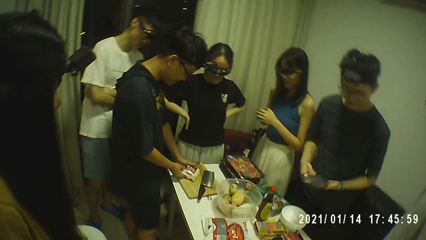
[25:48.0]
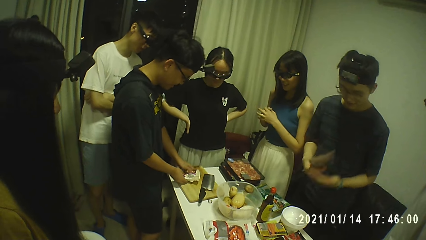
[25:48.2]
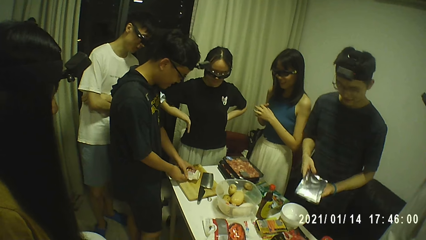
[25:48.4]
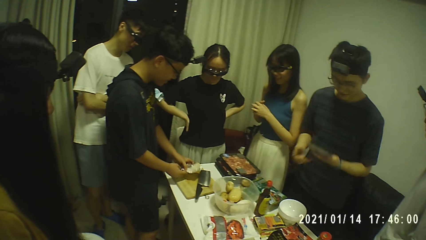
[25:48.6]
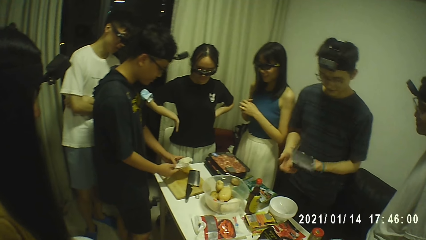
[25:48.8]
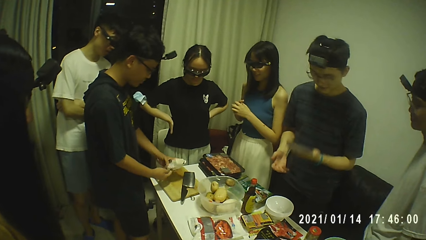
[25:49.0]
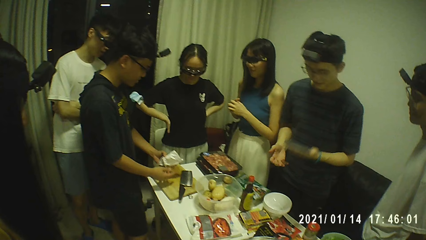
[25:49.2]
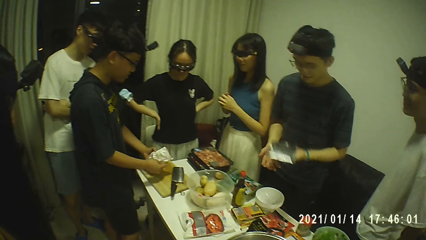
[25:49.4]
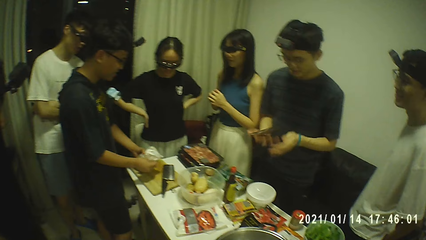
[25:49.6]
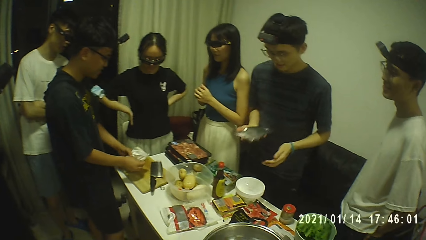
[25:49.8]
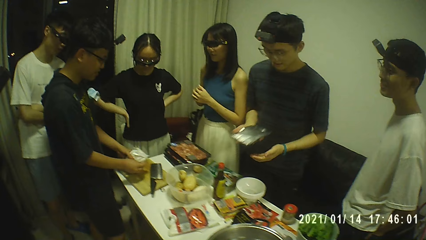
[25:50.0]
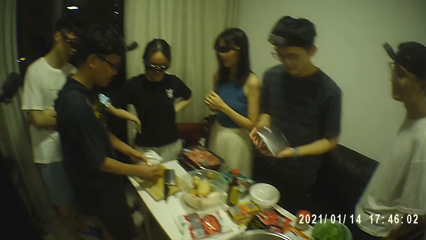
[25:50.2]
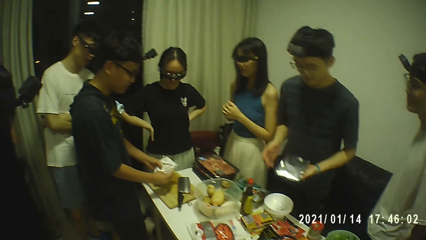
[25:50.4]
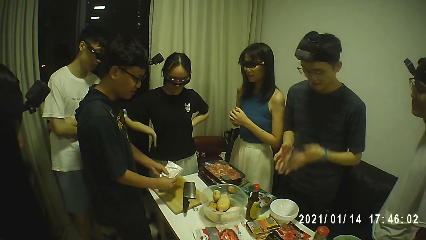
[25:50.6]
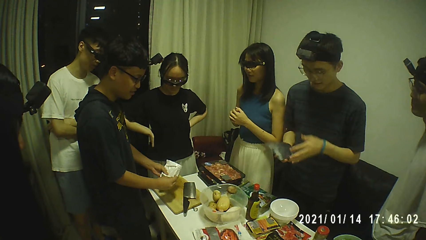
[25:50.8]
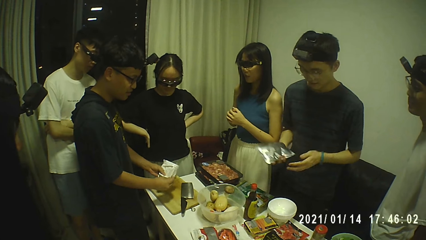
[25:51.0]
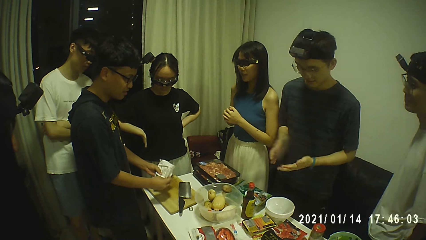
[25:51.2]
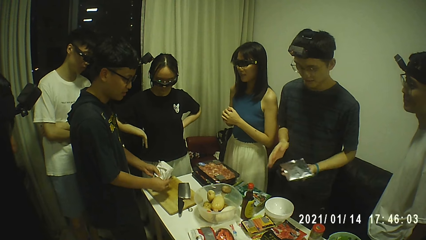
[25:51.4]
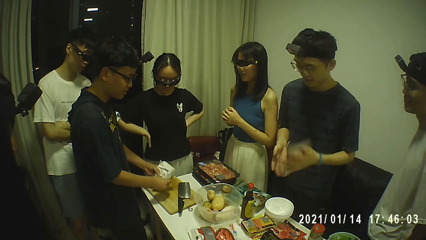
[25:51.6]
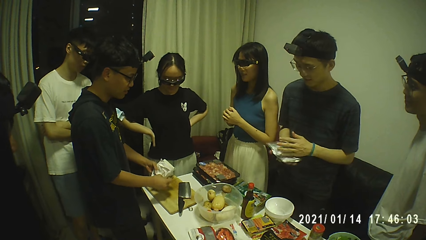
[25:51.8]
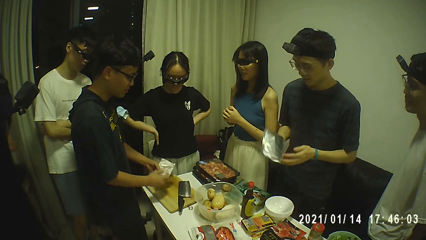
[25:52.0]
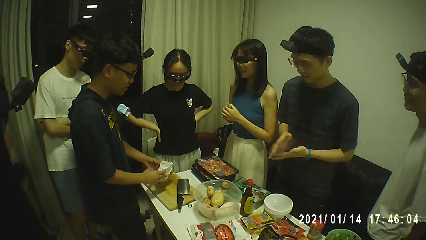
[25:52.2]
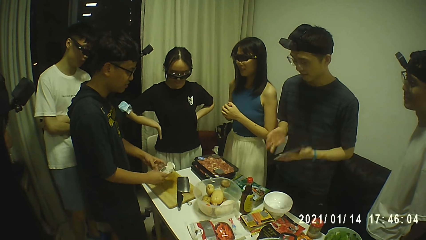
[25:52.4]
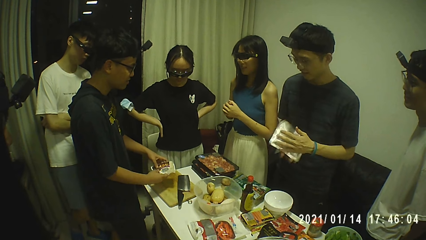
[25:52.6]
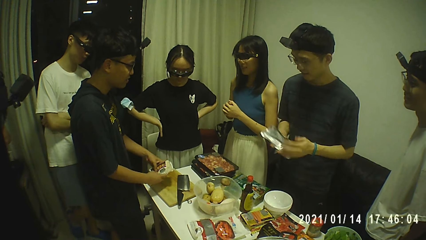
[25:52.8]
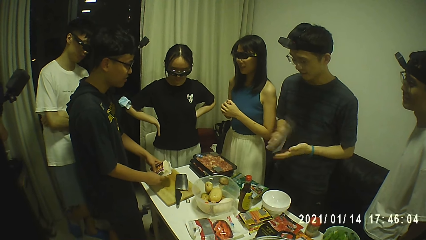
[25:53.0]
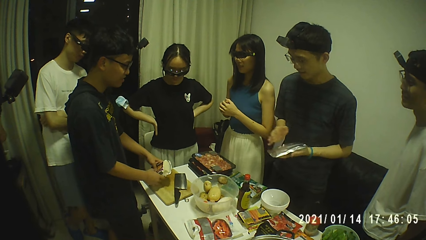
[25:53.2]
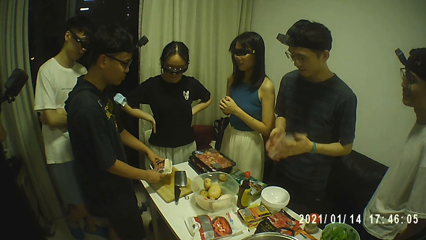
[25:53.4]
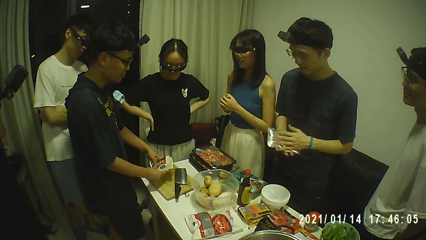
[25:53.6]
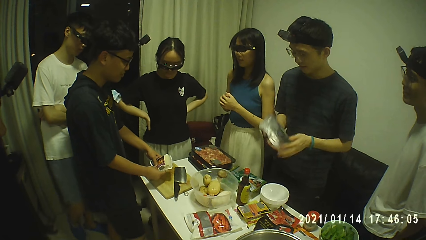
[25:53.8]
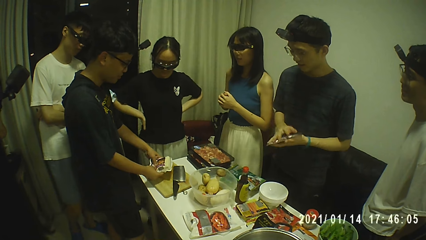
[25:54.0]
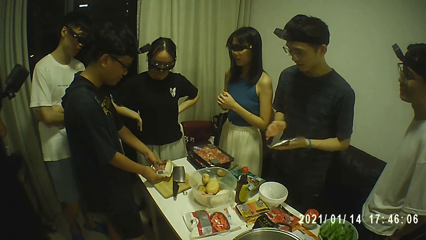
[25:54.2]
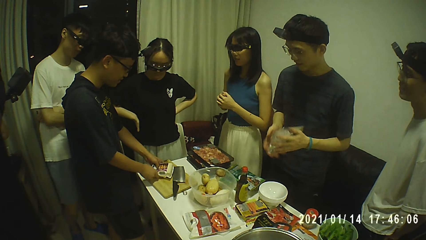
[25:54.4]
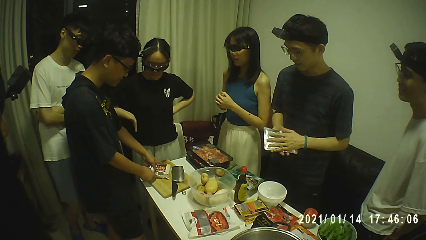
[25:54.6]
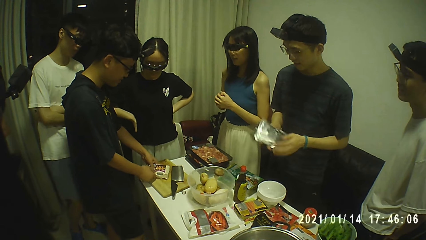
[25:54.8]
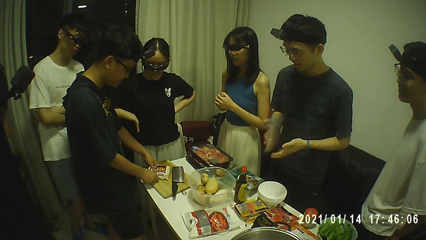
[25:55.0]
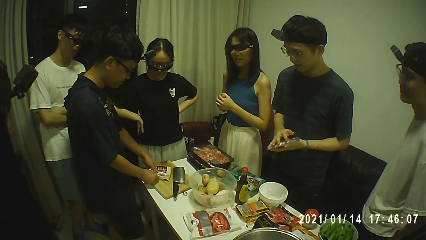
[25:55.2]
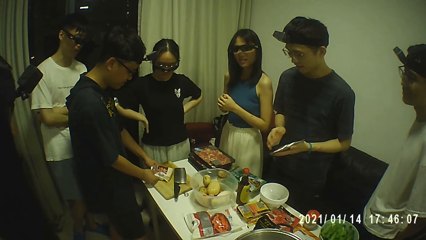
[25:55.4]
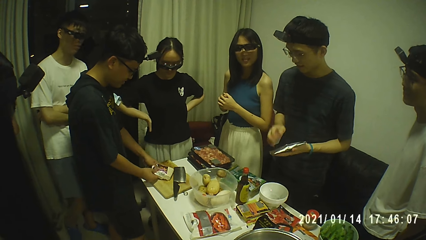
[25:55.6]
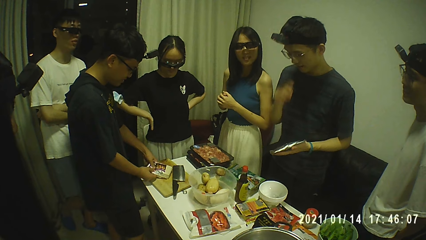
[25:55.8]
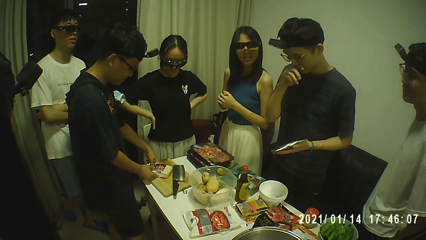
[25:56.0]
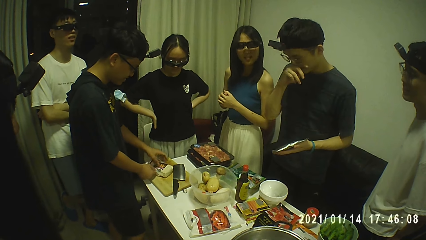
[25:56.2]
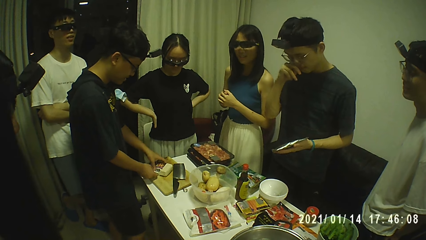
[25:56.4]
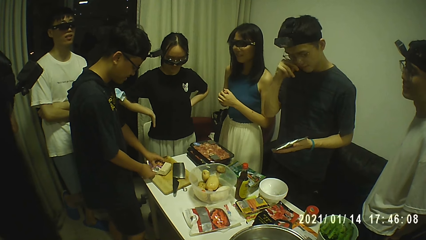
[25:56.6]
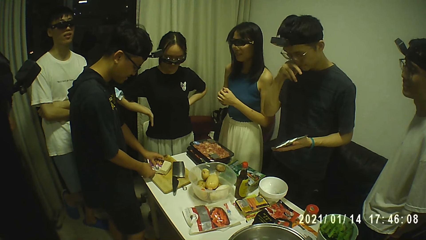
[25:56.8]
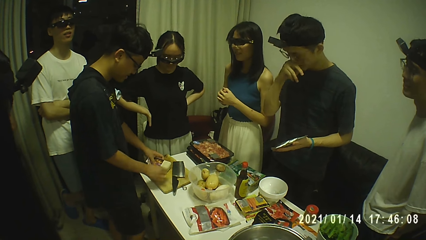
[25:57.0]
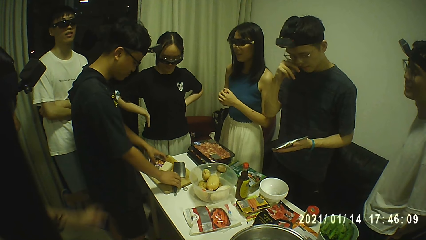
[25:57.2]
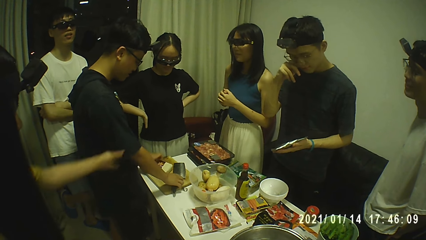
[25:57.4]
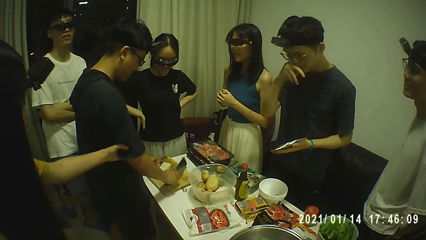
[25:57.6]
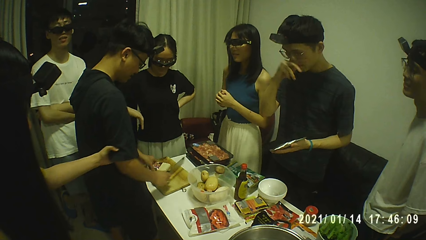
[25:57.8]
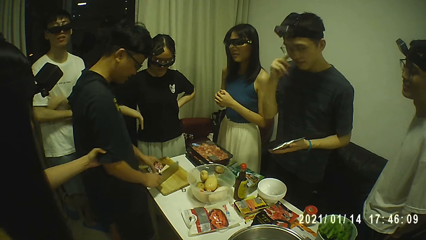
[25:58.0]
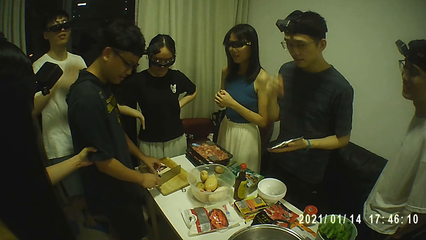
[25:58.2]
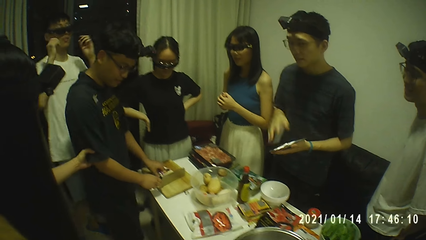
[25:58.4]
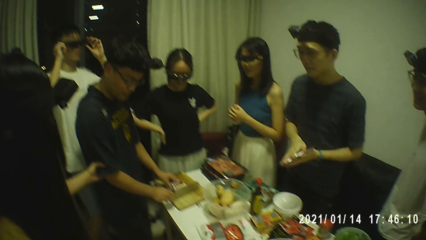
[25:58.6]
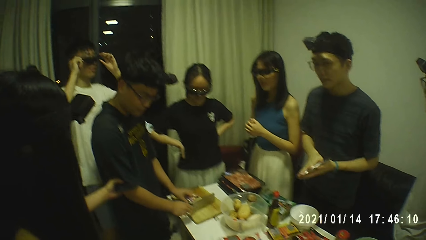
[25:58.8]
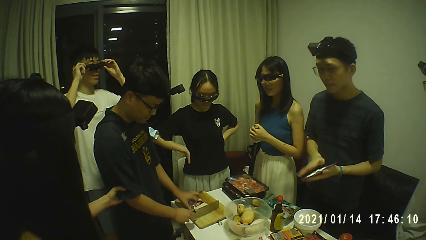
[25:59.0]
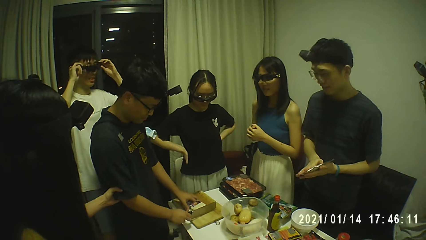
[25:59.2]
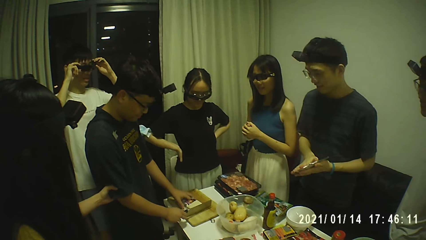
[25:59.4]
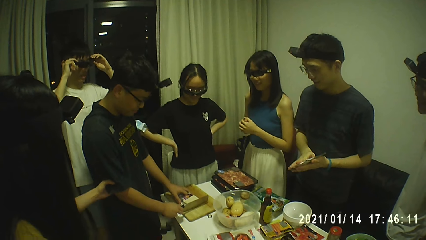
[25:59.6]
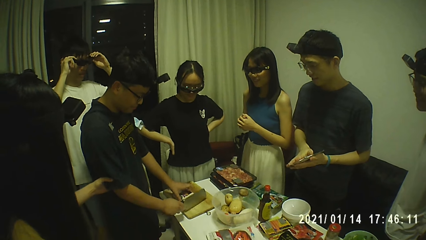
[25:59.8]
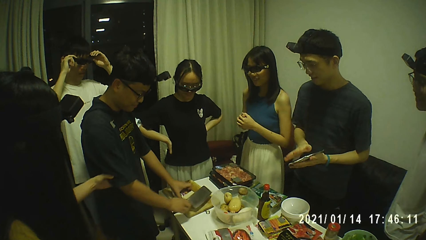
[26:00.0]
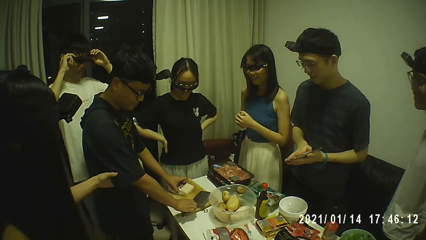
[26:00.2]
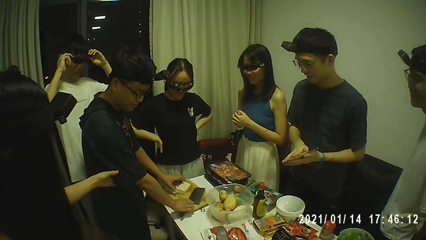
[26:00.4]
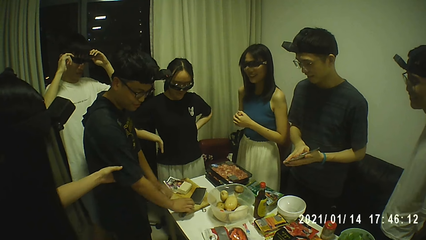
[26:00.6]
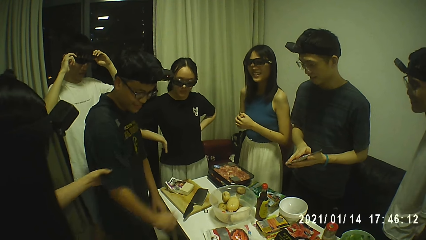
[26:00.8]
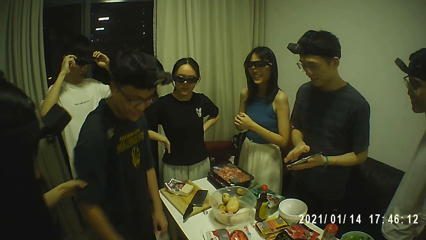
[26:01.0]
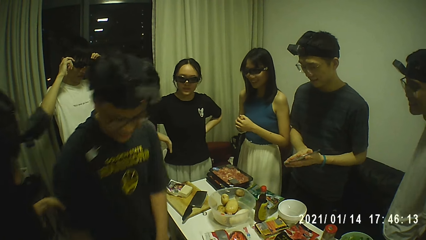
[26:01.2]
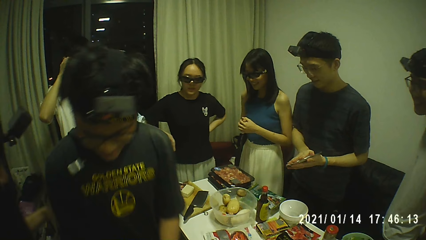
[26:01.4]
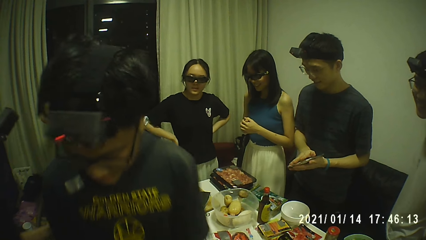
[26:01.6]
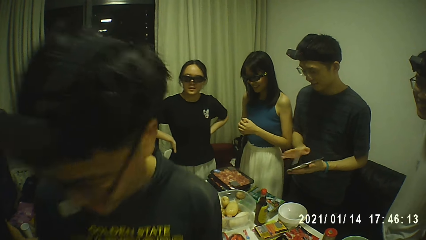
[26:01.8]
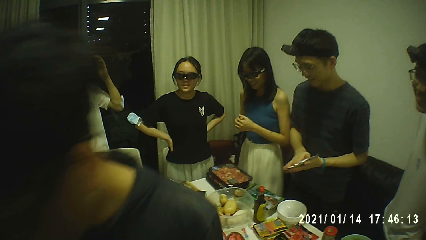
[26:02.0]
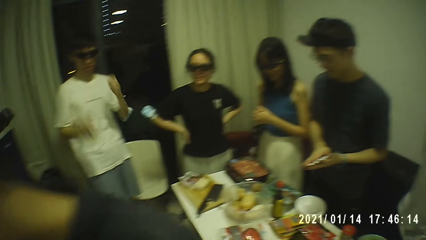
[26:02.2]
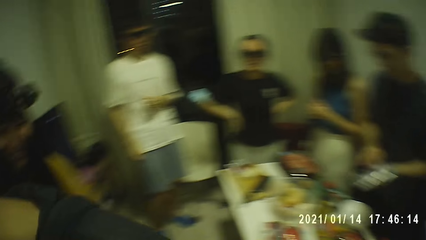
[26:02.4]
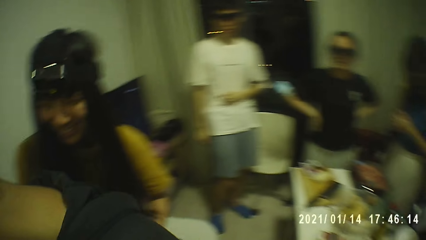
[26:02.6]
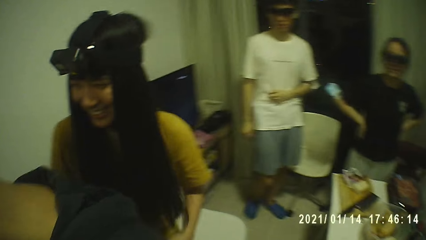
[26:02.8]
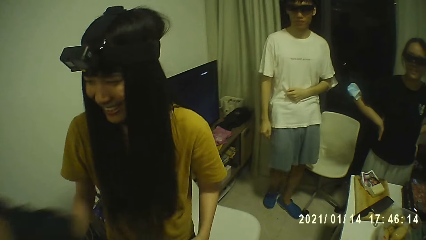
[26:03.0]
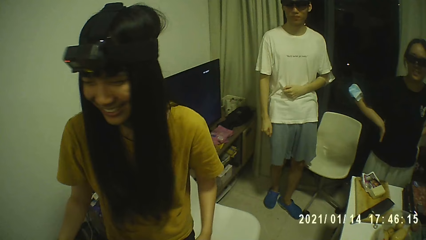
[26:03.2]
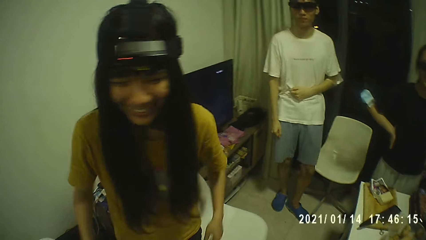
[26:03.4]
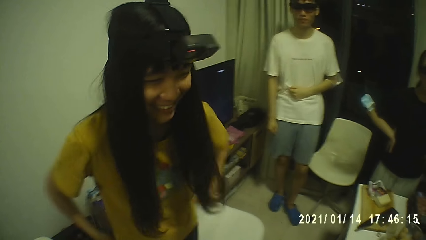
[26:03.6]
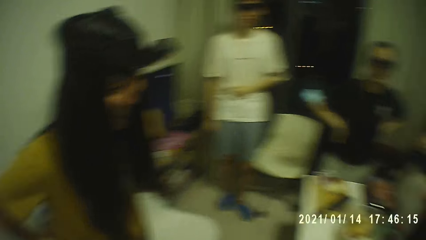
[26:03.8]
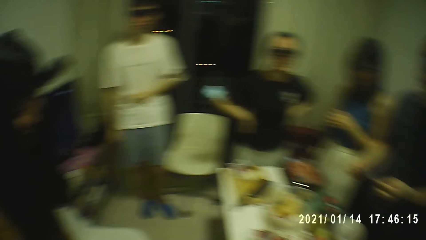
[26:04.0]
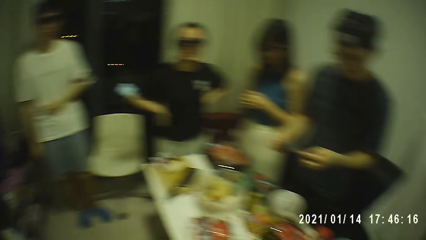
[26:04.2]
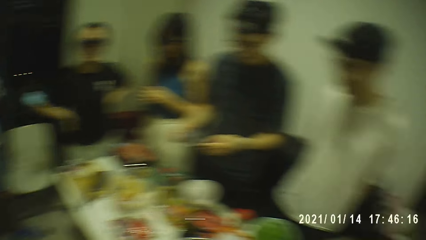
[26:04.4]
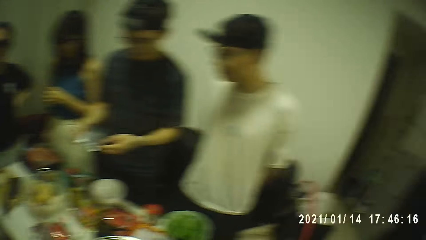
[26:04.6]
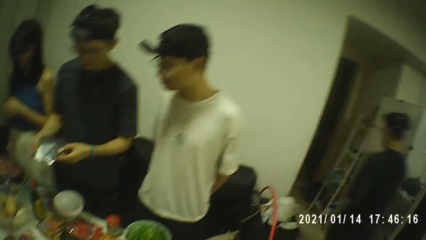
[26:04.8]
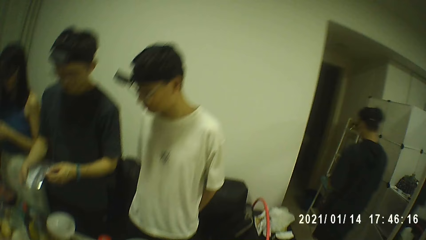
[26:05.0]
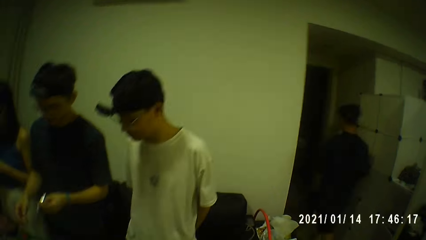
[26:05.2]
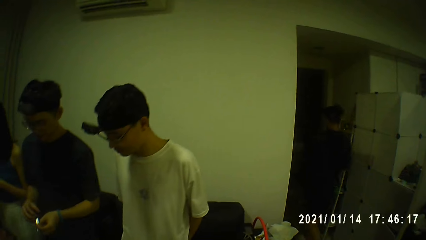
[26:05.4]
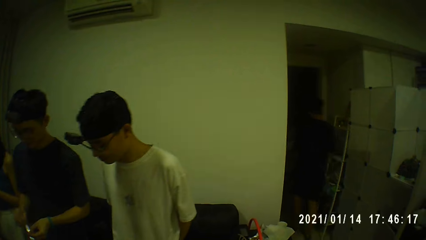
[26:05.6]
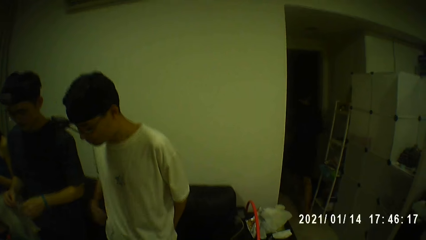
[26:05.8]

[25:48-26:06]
A man picks up the bag of margarine from the table with both hands. Another man shakes the foil bag with his left hand. The first man holds the bag of margarine with his left hand. He holds the bag of margarine with both hands. The other man moves the foil bag between his hands. The first man pushes the margarine out of the bag of margarine with both hands. He drops the bag of margarine on the chopping board on the table with both hands. The other man passes the foil bag to his left hand from his right hand. The first man pushes the margarine out of the bag of margarine with both hands. The other man touches his face with his right hand. The first man holds the bag of margarine on the chopping board on the table with his left hand. He picks up the knife from the chopping board on the table with his right hand. A woman pulls the first man's right hand and holds the right hand of the first man with her left hand. The first man drops the knife on the chopping board on the table with his right hand. The other man touches the foil bag in his left hand with his right hand. The first man picks up the knife from the chopping board on the table with his right hand. He moves the margarine on the chopping board on the table with his left hand. He drops the knife on the chopping board on the table with his right hand. He walks past the camera wearer. The other man holds the foil bag with both hands.
